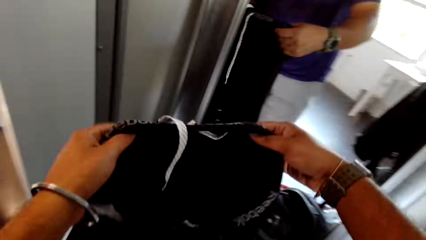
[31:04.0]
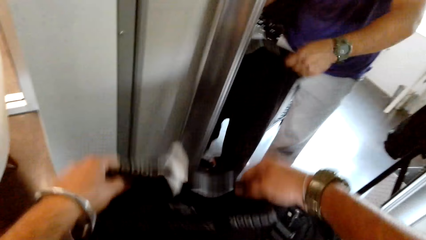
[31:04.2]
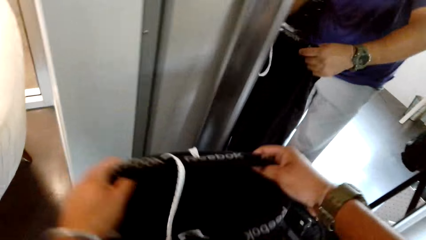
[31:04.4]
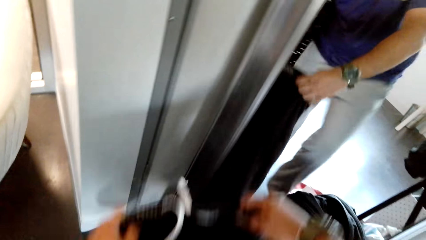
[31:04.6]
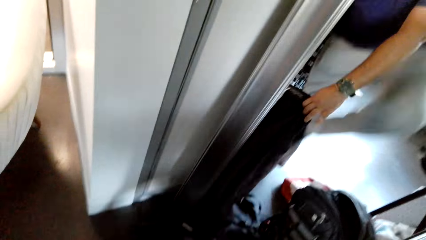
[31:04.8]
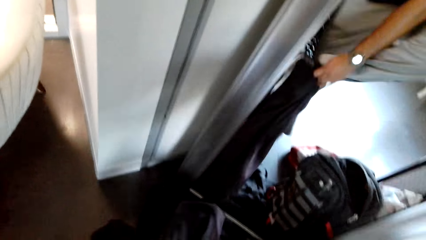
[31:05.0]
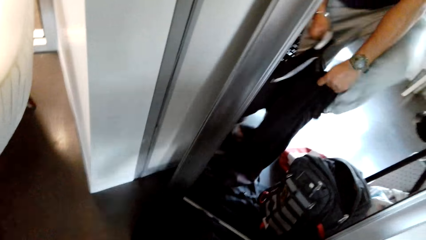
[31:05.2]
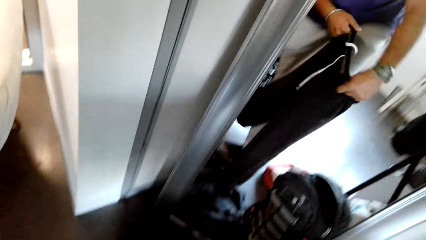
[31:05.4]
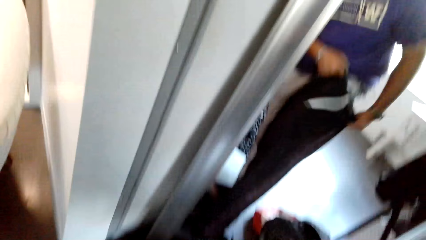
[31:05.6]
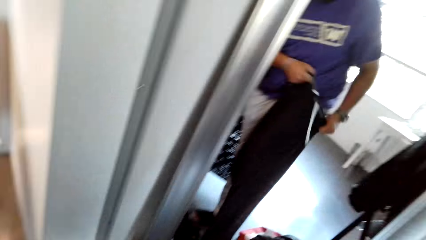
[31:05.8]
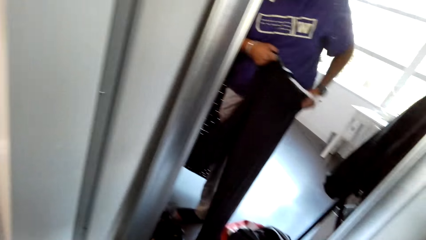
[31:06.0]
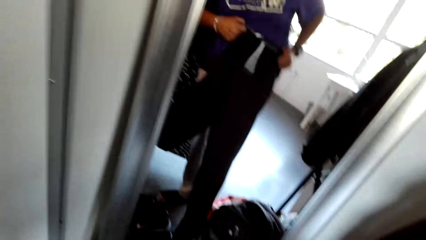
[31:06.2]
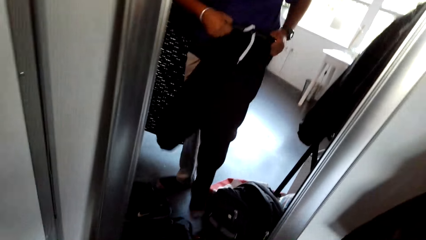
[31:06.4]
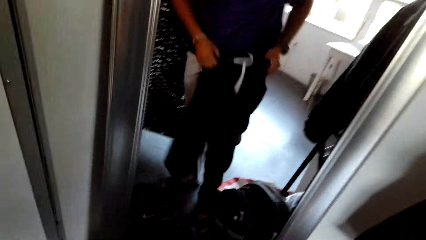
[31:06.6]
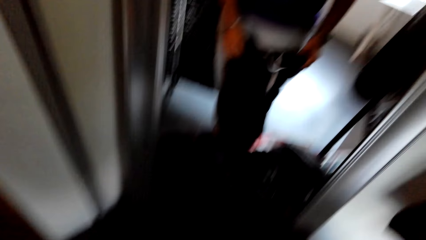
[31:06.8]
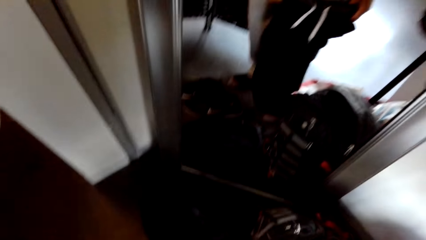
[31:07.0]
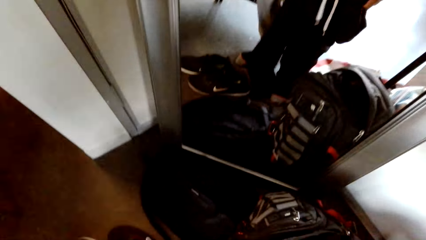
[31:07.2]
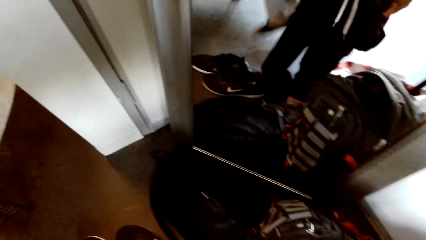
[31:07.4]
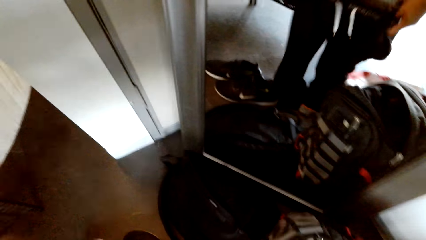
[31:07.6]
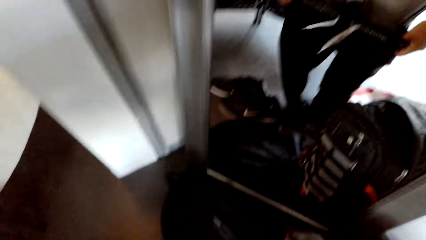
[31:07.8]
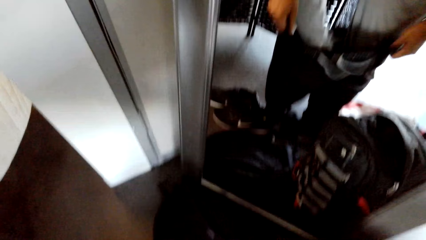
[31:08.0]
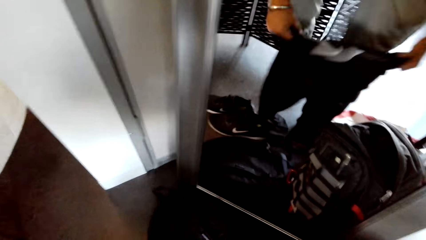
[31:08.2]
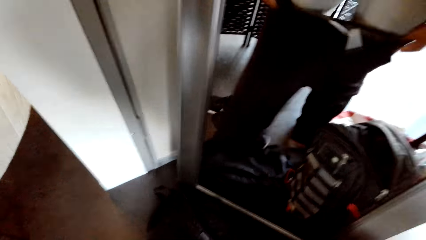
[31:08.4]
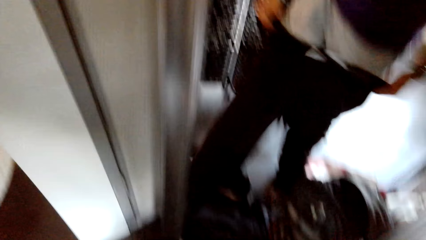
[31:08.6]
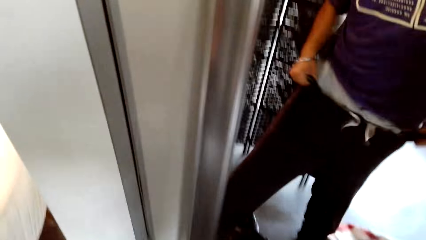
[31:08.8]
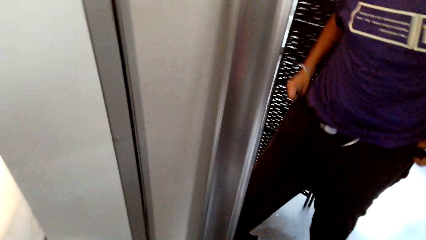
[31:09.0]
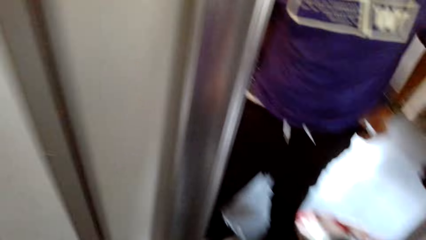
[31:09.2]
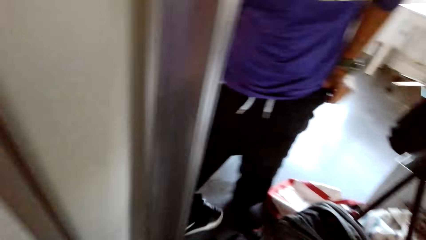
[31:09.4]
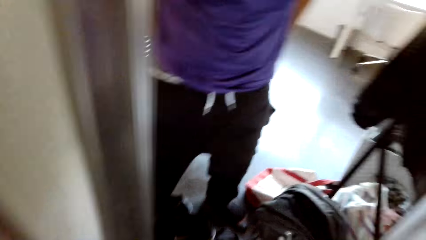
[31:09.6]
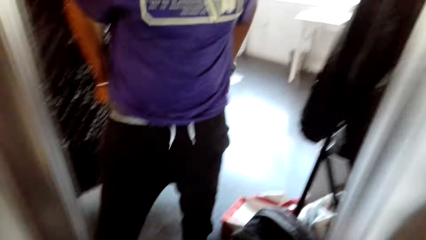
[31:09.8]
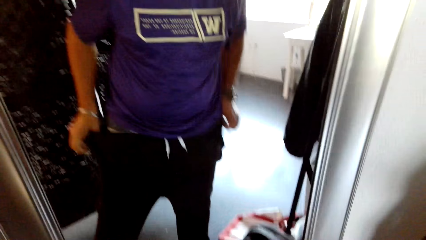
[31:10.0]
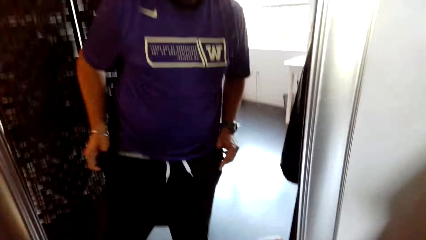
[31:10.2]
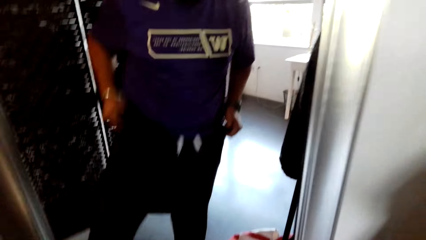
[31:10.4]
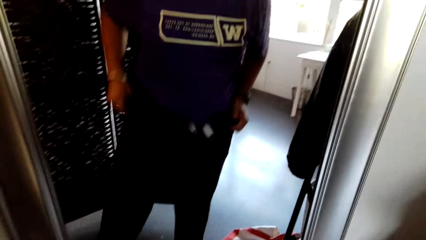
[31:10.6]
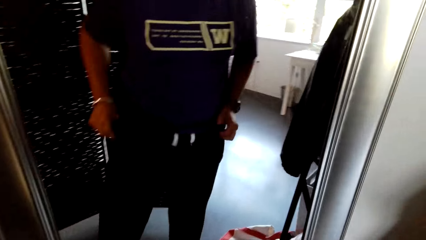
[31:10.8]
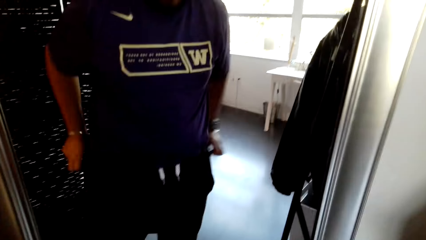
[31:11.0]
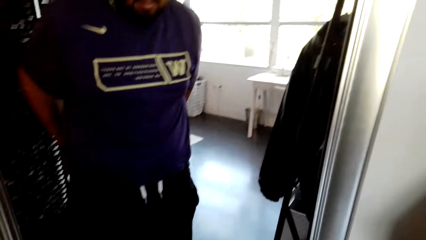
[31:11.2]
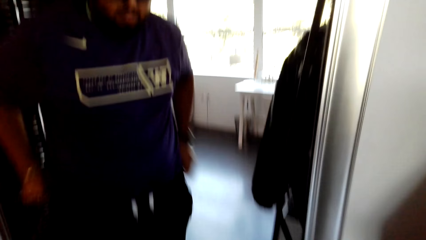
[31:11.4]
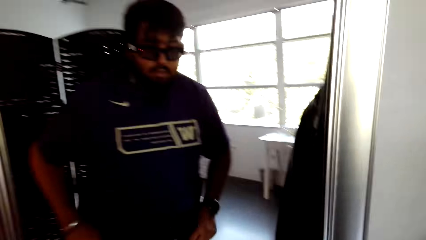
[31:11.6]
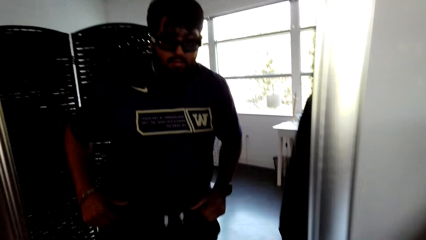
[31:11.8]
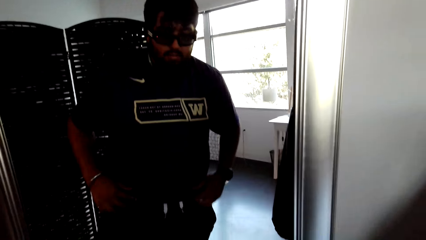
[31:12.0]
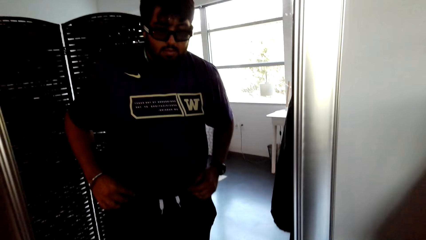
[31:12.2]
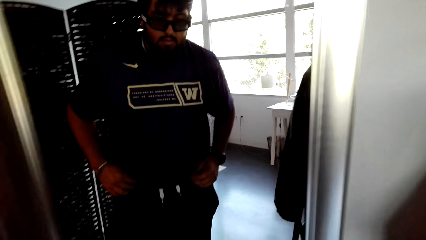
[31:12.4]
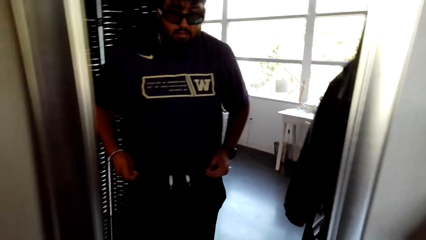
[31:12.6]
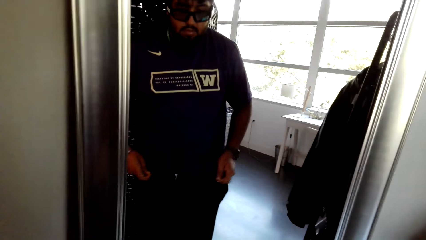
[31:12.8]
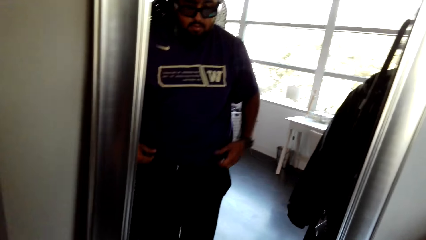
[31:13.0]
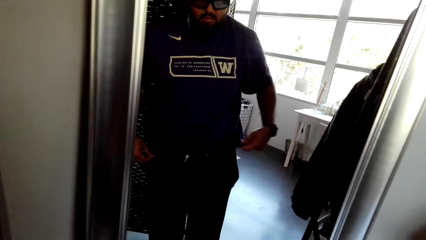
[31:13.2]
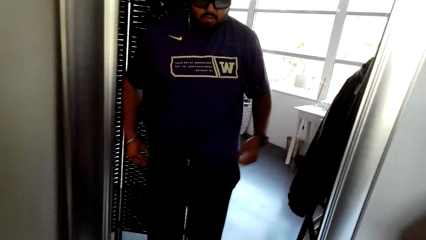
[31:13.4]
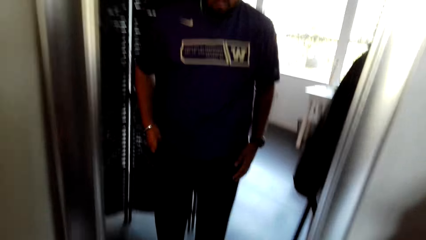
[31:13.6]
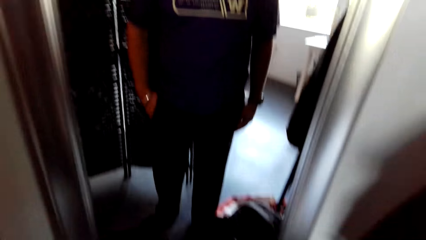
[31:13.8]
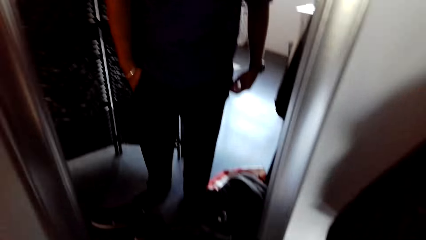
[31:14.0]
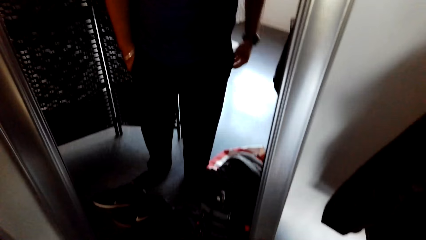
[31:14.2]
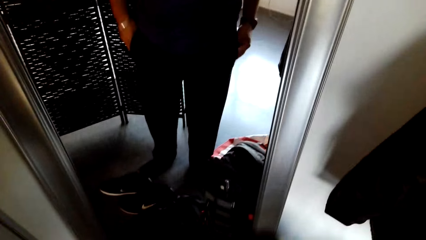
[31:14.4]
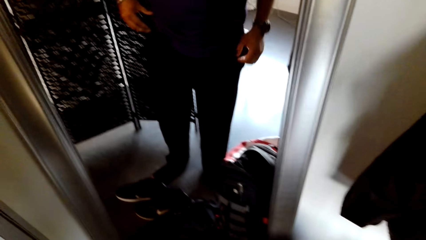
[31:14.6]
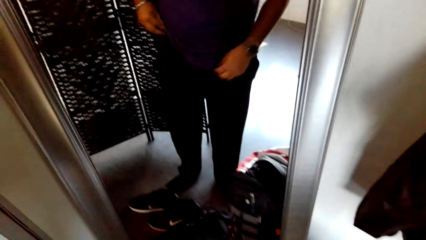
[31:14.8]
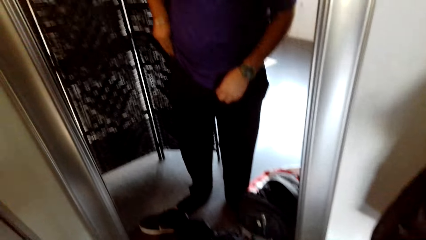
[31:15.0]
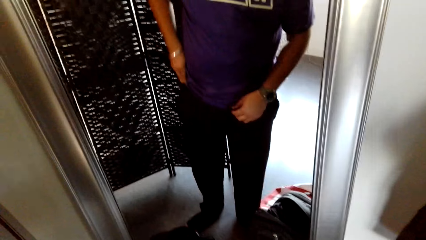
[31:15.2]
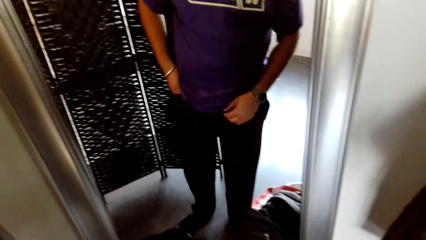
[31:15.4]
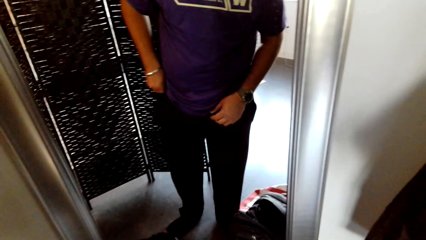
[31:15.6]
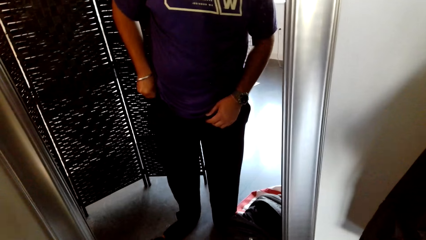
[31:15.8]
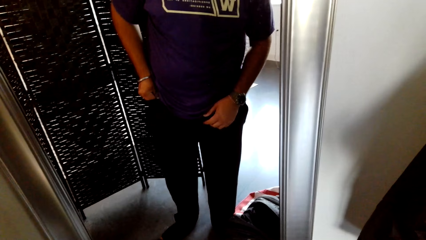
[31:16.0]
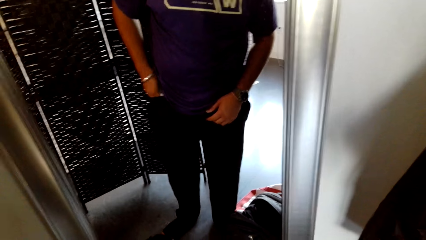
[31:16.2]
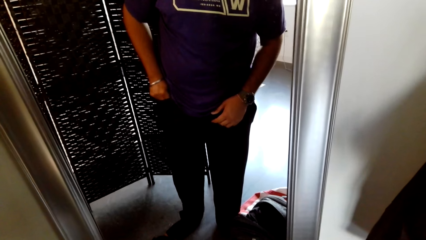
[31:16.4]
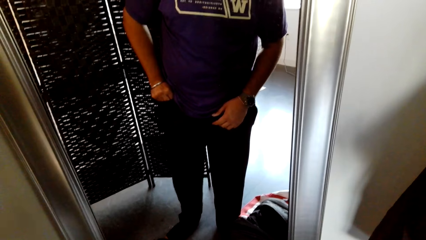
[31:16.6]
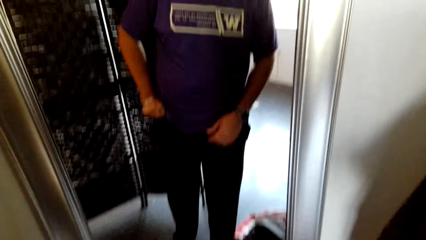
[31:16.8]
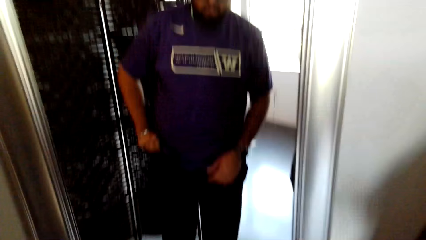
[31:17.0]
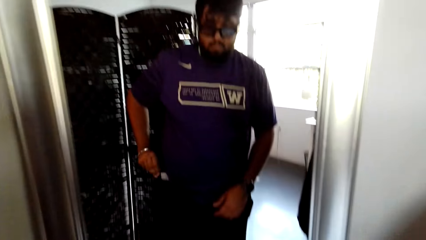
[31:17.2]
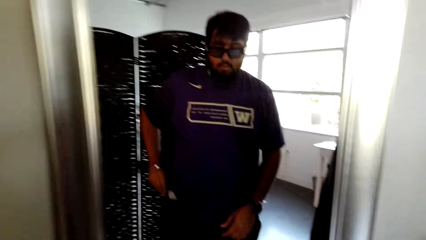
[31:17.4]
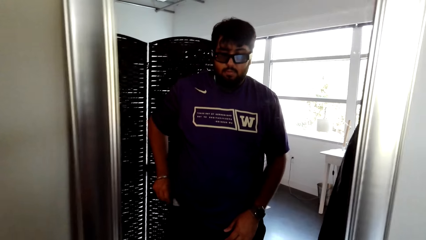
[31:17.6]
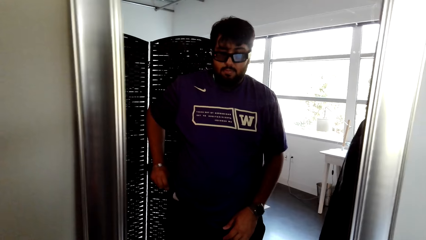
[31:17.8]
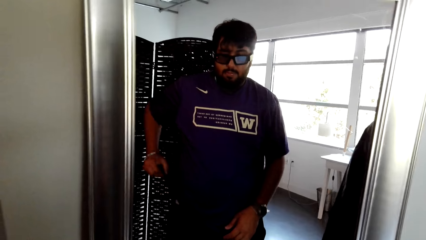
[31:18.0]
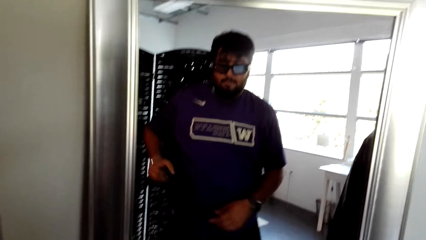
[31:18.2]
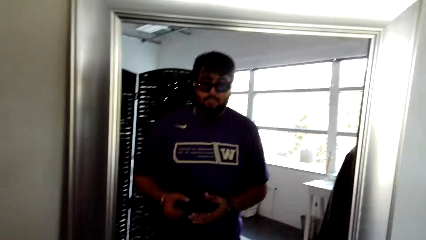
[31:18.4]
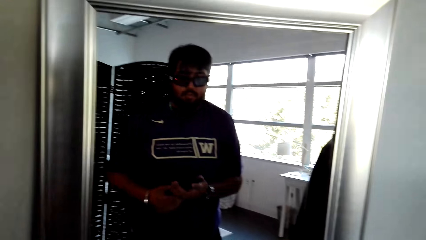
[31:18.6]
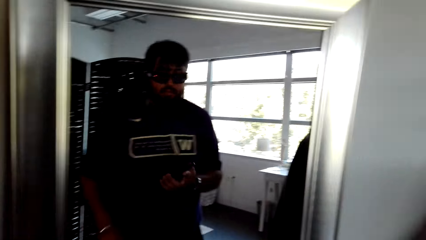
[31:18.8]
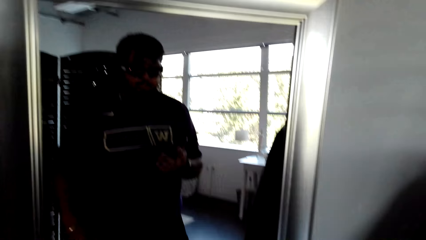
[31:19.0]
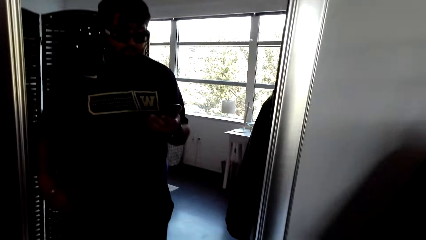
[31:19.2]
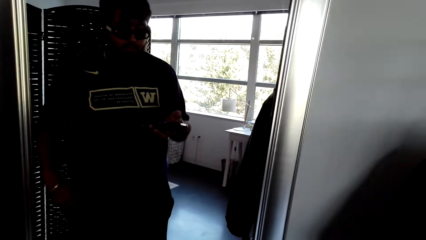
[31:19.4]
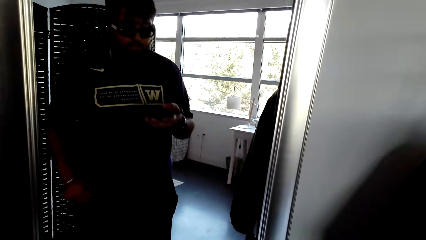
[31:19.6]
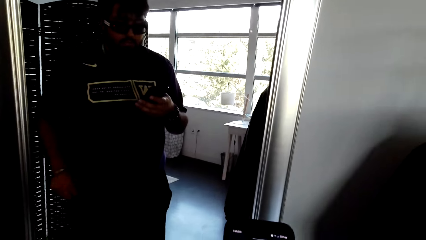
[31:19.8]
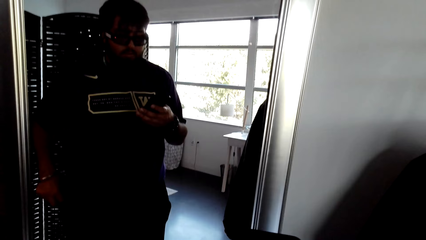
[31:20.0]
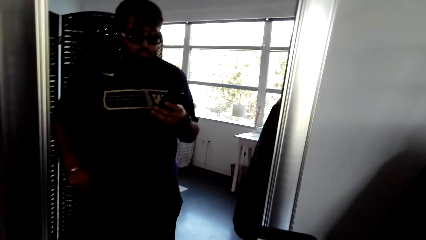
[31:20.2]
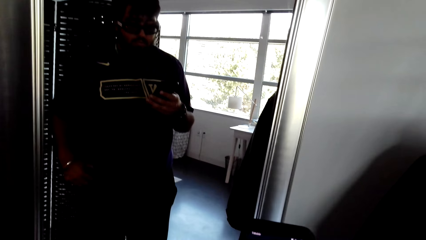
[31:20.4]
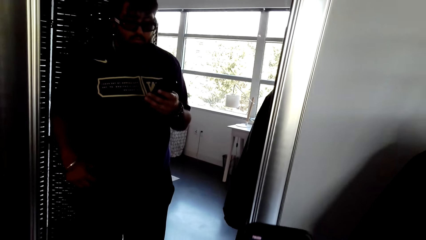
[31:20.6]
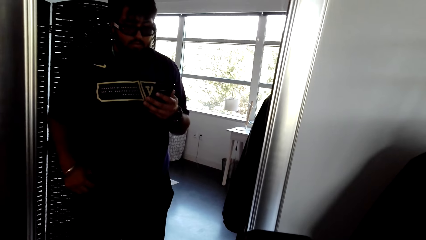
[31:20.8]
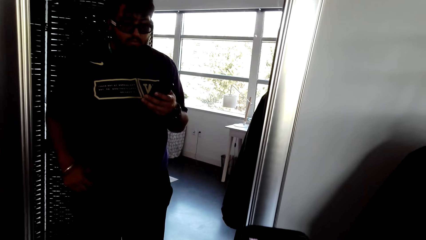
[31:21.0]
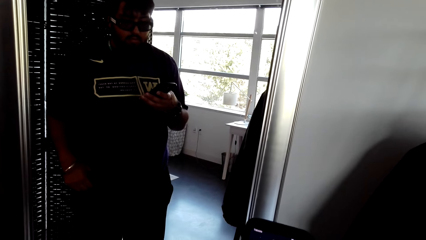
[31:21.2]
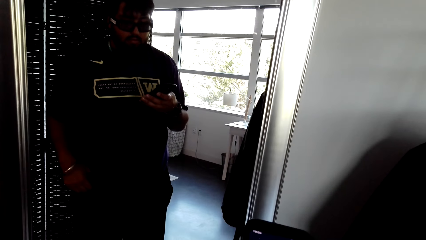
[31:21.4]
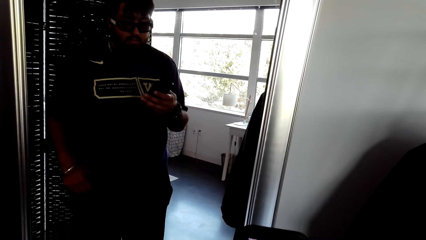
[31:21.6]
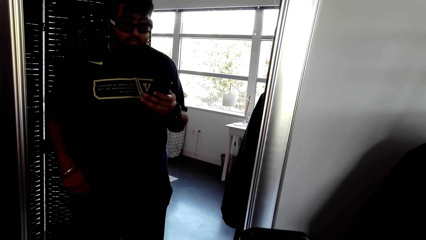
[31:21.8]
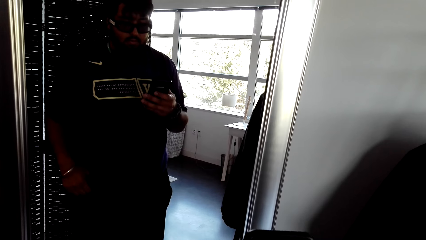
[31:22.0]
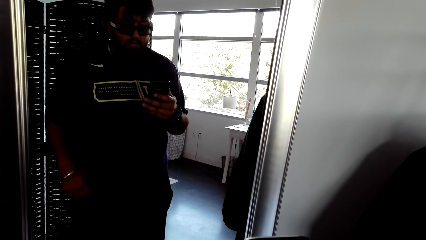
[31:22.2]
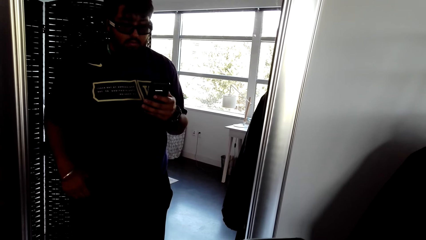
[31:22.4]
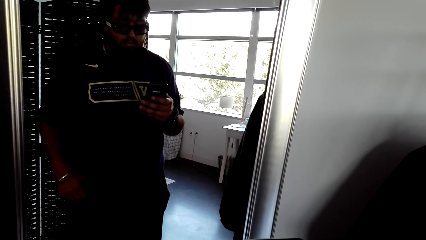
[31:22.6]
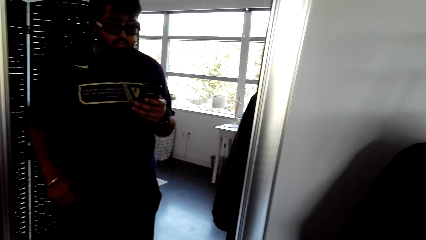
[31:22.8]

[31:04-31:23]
The camera wearer lifts up the trouser. They wear the trouser. They wear the trouser again. They pick up the phone from the pocket. They dial the phone.
